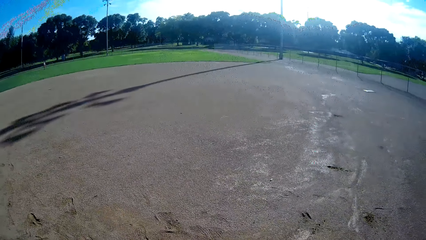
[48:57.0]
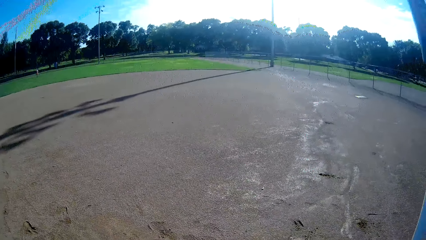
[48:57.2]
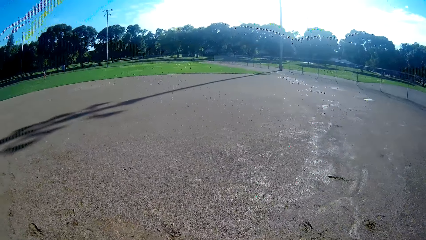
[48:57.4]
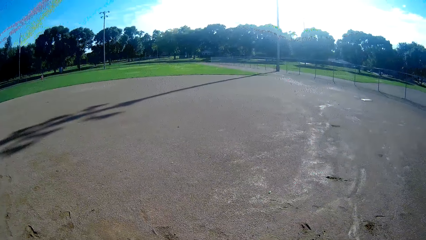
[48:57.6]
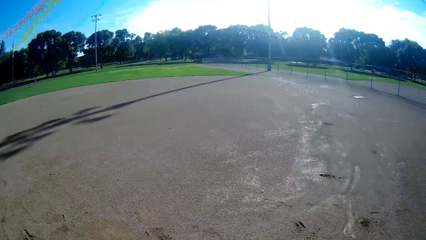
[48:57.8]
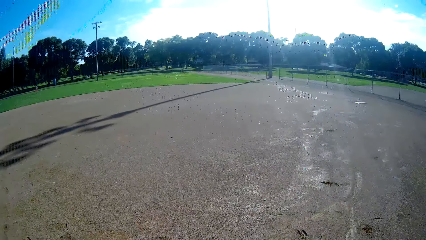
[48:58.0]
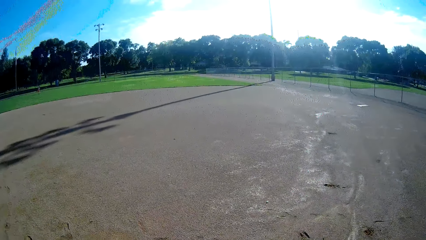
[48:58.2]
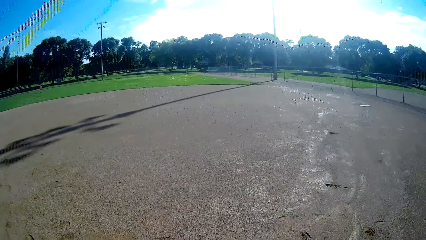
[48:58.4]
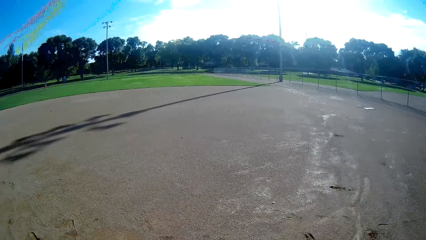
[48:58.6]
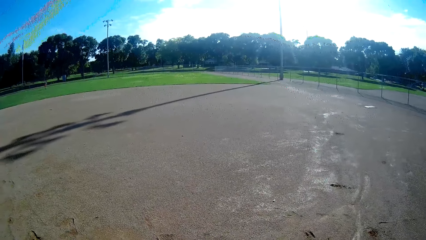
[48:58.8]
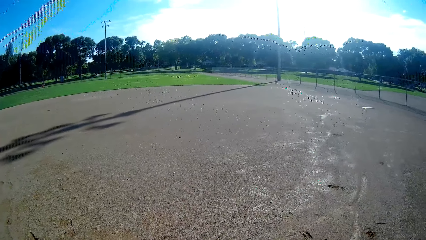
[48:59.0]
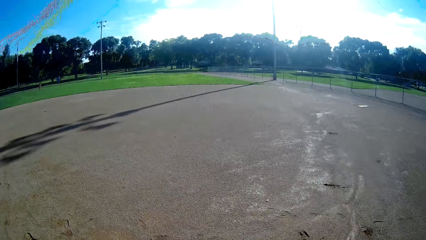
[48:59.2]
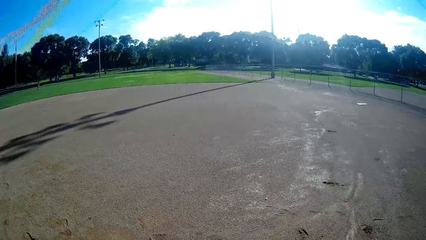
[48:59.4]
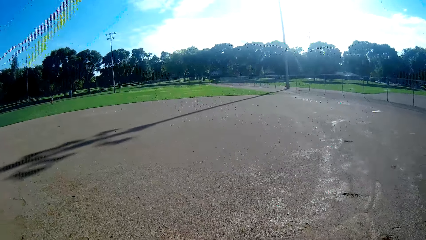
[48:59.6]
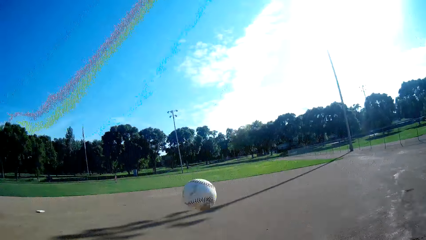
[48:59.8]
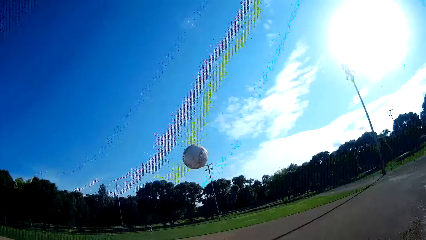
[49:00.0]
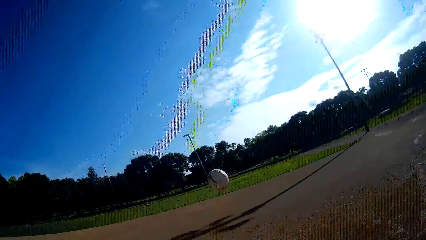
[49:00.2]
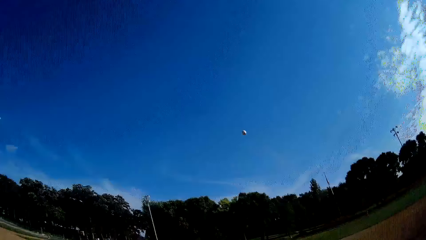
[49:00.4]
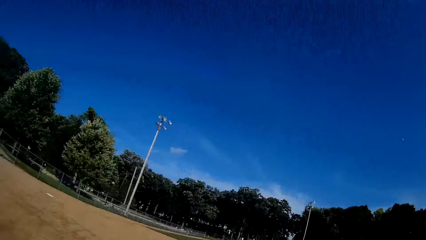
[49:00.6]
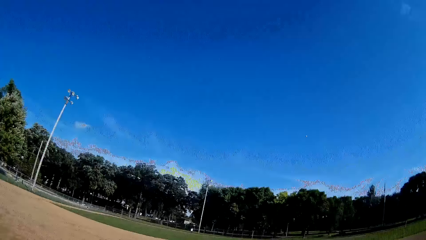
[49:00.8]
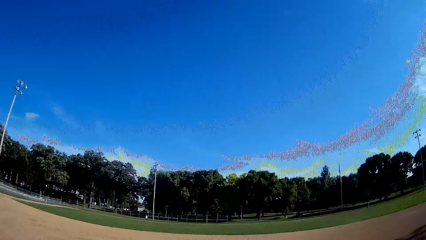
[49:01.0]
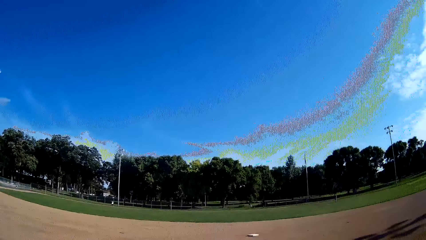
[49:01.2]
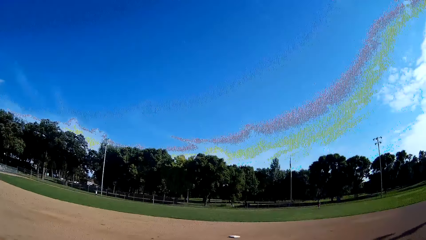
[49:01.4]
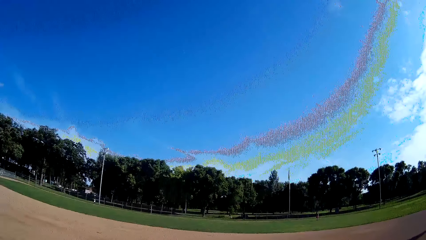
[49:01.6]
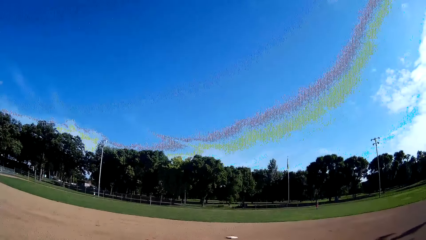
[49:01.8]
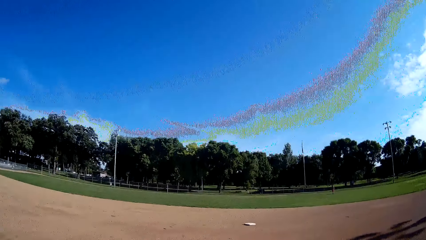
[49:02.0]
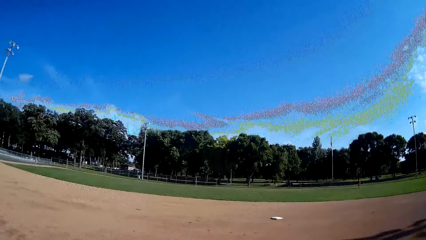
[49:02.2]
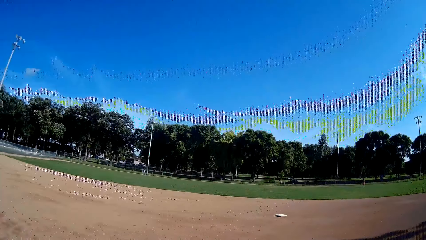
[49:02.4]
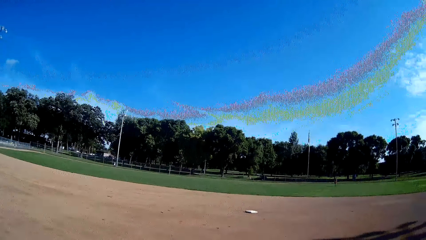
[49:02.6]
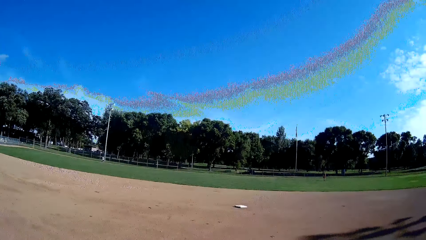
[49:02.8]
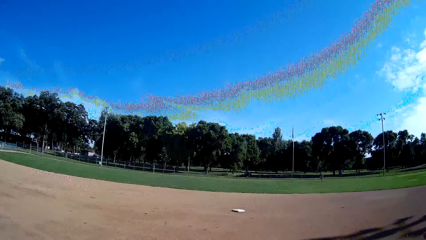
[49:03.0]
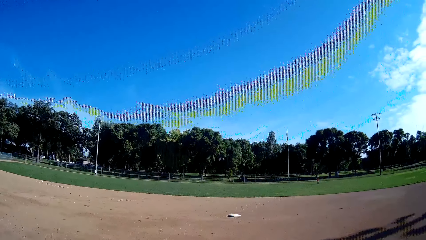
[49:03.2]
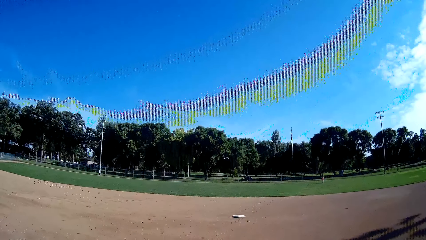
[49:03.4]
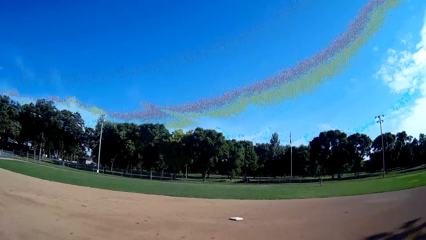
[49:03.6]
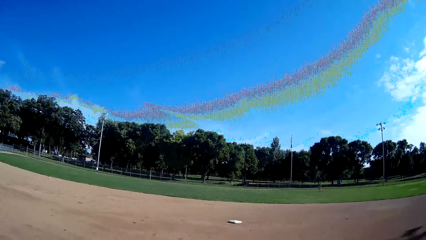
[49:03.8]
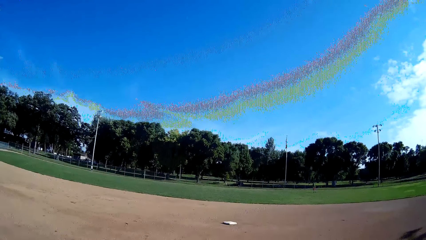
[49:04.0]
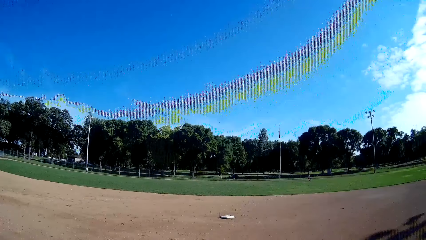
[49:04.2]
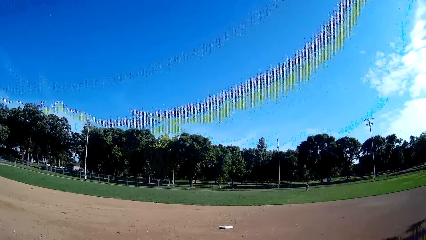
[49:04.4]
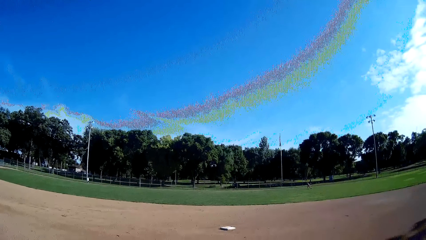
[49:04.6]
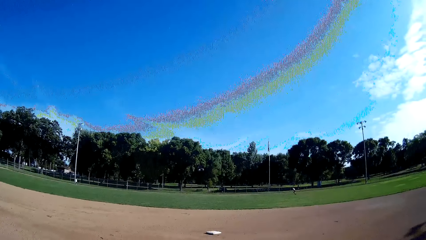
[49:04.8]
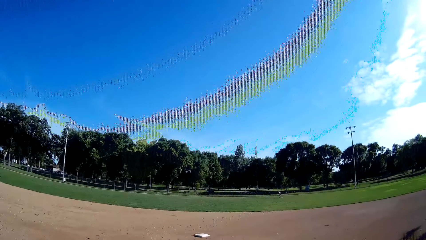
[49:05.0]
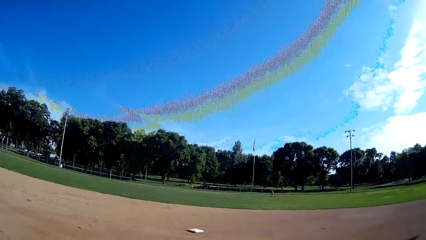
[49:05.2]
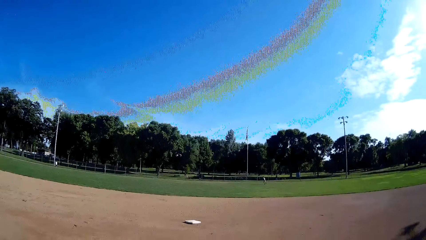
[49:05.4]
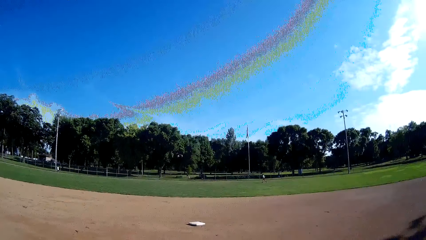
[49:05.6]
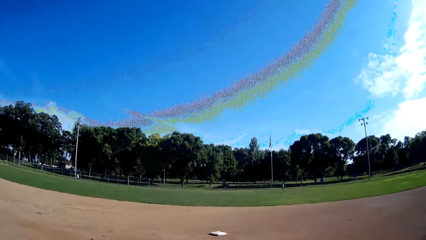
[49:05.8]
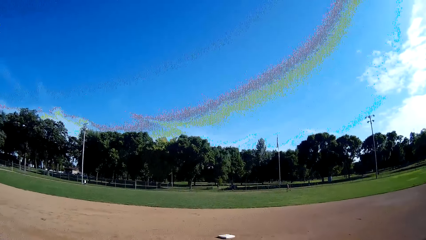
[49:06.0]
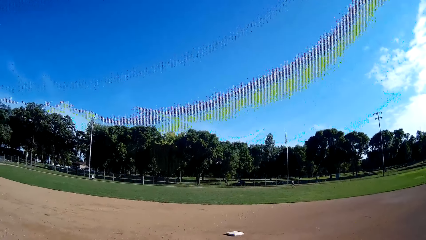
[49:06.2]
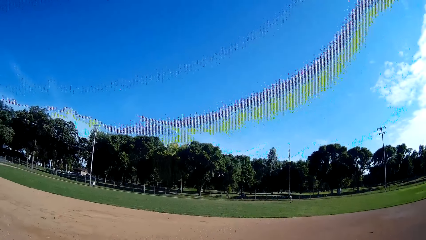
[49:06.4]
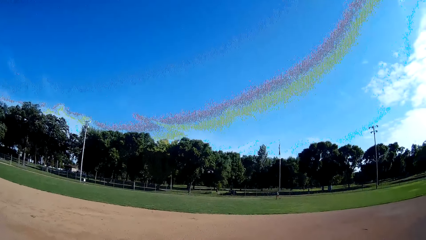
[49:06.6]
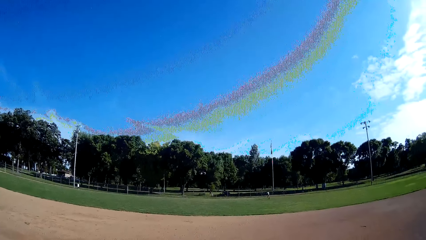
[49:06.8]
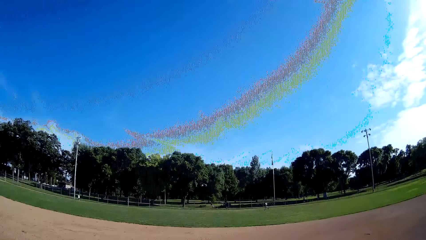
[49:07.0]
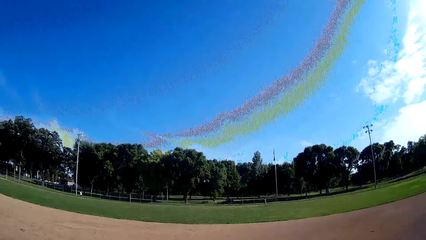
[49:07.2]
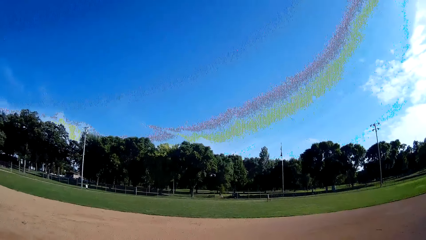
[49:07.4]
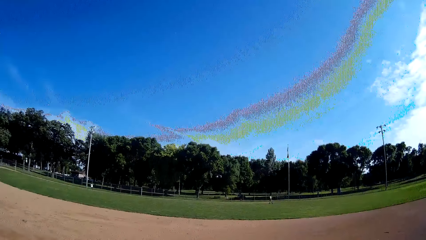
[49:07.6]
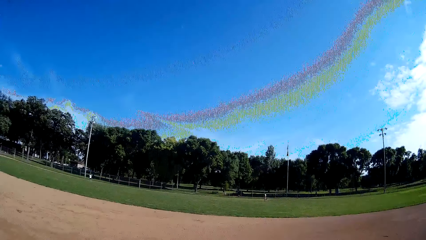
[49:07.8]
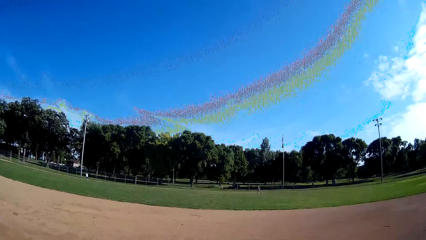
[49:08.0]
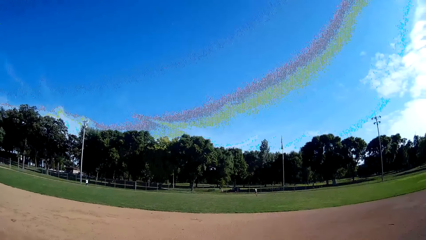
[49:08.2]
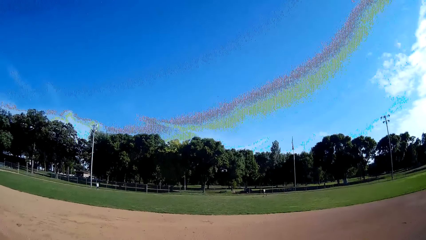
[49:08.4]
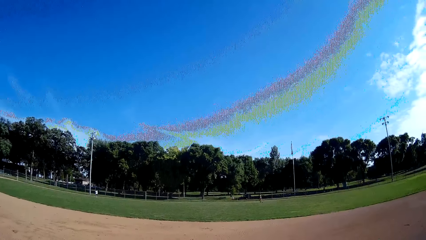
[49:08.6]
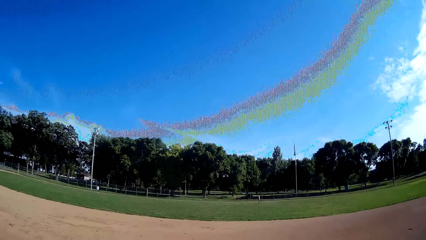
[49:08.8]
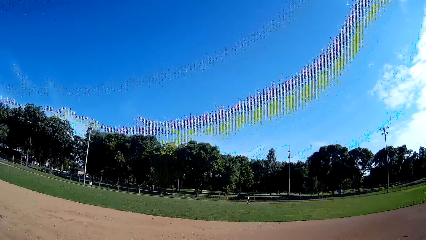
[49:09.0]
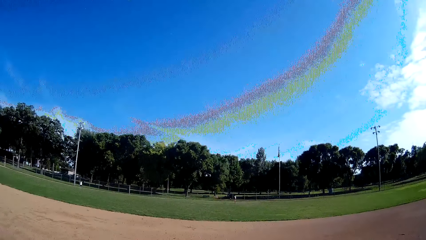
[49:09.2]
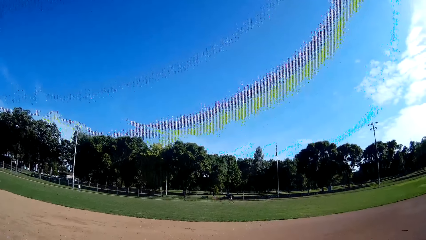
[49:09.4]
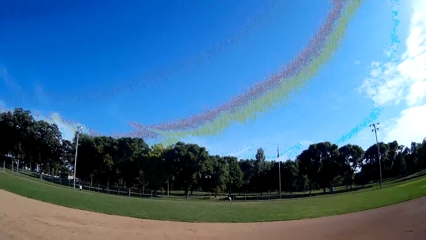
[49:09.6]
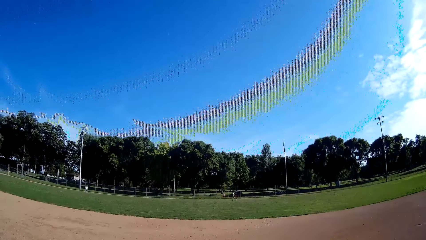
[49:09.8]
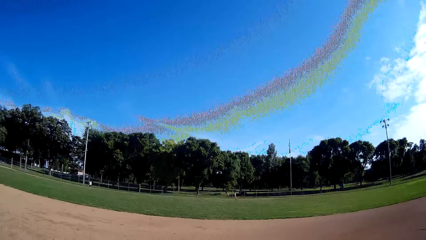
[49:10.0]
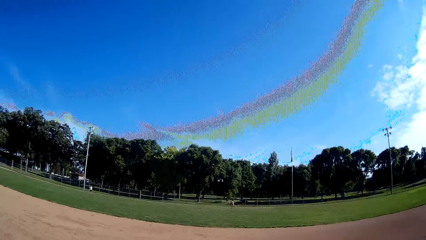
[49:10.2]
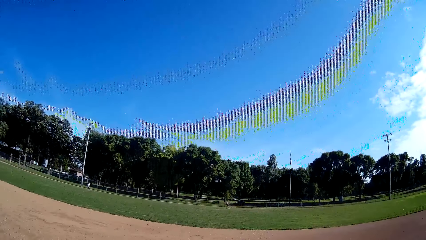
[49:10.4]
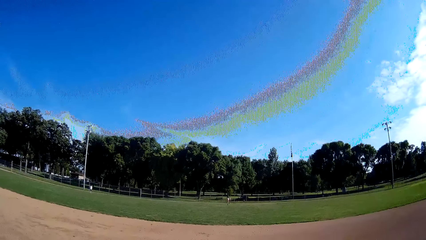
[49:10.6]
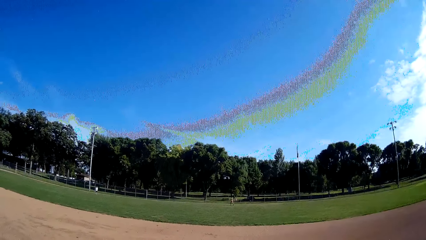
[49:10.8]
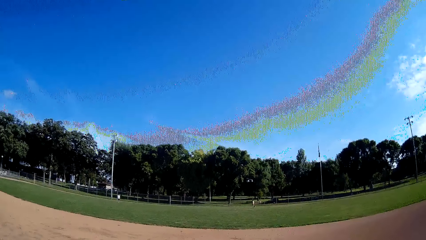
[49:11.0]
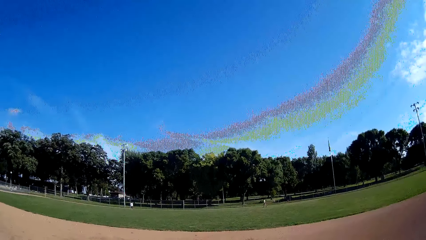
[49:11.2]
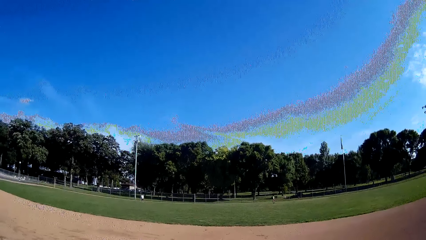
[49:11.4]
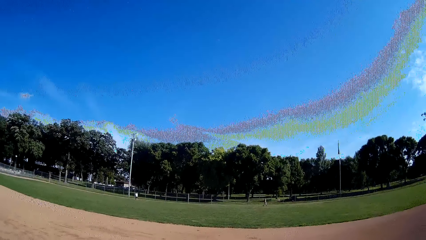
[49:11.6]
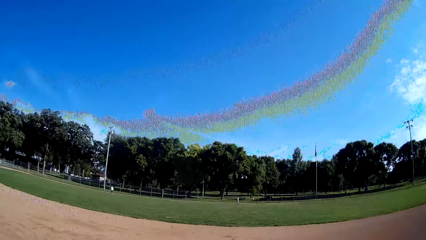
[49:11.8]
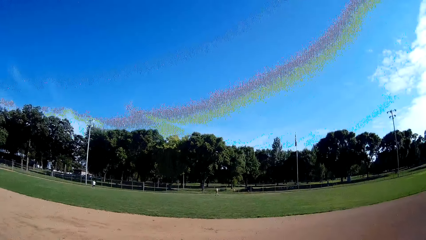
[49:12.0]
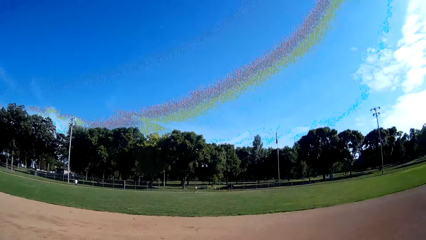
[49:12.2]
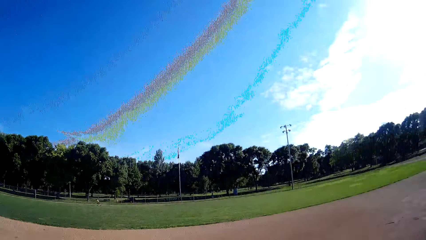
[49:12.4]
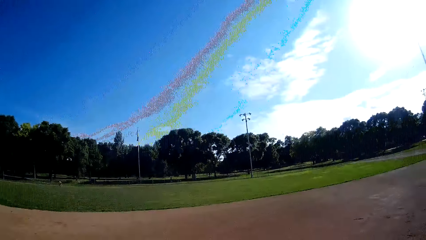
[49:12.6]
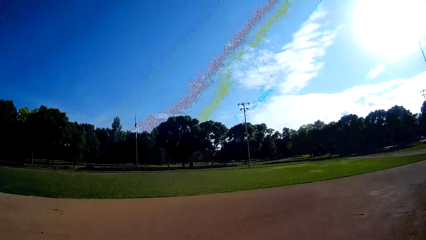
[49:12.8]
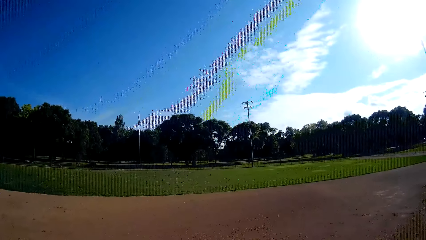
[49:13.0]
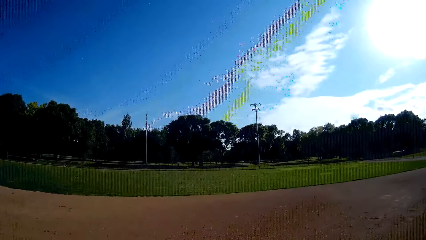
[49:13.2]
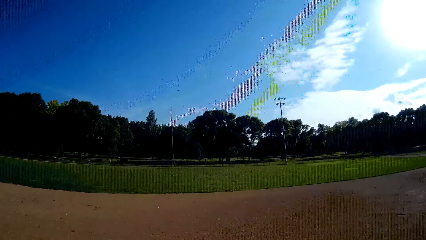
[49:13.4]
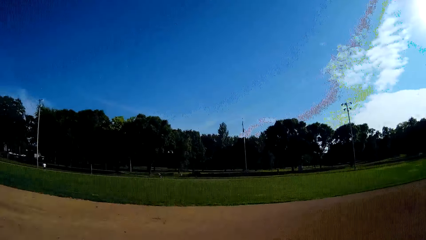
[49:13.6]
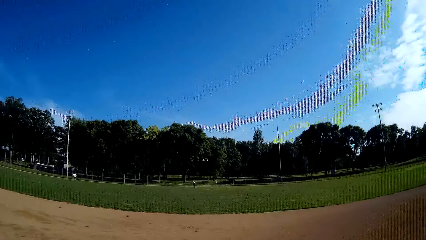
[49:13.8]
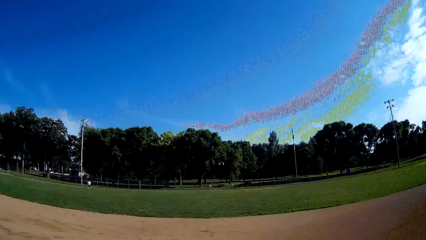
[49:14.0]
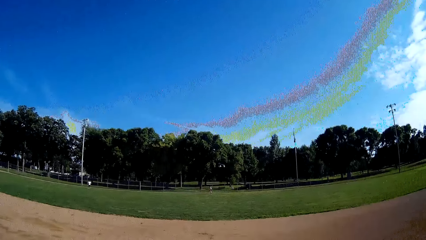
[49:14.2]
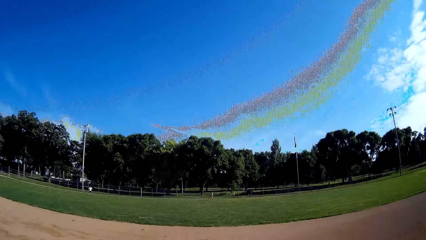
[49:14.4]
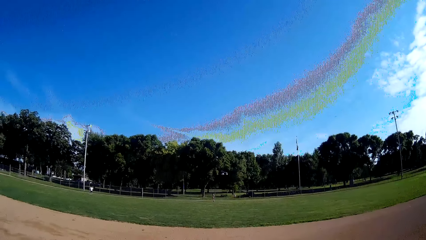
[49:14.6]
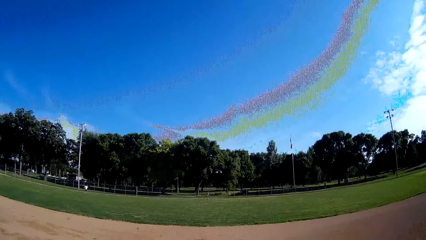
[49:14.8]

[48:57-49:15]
The camera wearer throws the baseball in the air. They play the ball with the bat towards a man. They walk around the field. The man runs towards the ball. The man picks the ball from the ground.
